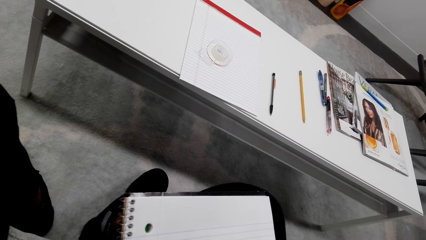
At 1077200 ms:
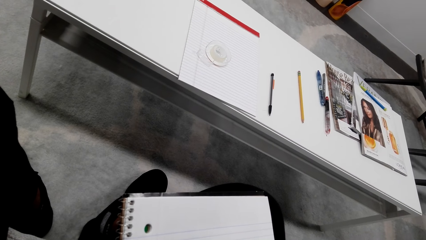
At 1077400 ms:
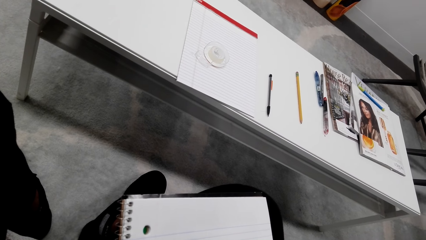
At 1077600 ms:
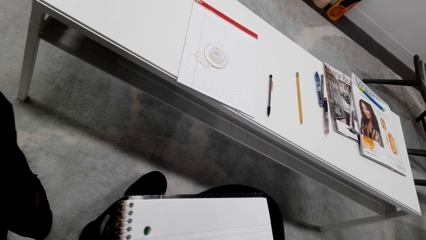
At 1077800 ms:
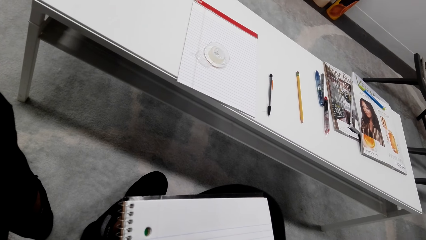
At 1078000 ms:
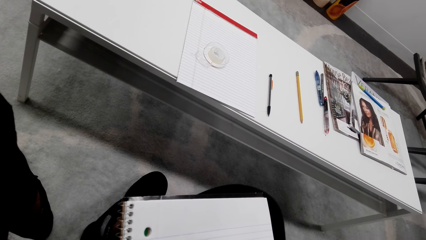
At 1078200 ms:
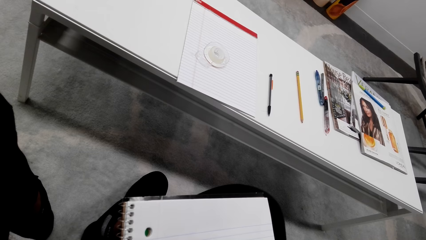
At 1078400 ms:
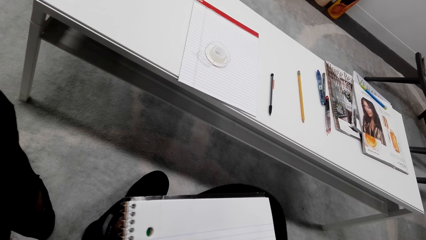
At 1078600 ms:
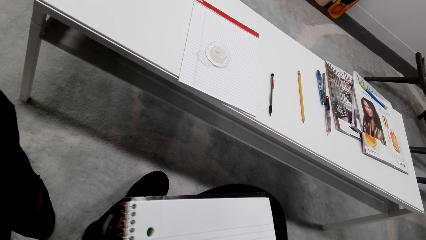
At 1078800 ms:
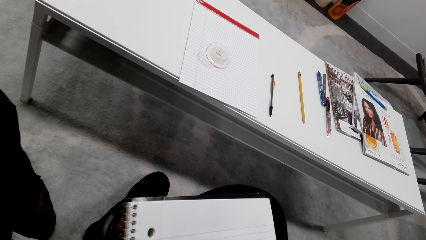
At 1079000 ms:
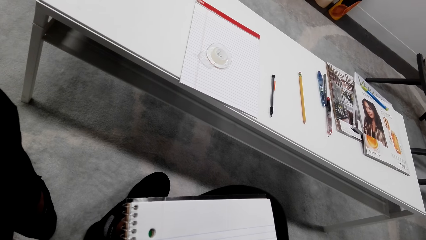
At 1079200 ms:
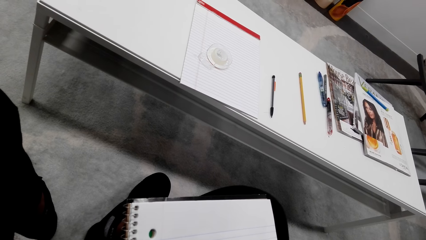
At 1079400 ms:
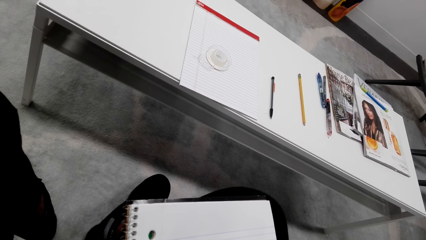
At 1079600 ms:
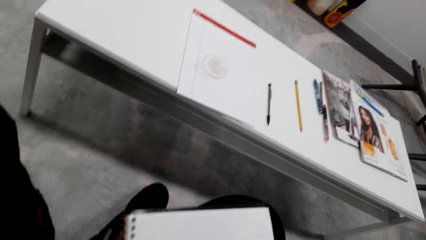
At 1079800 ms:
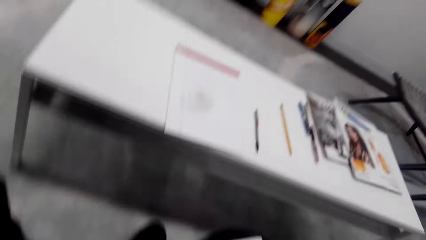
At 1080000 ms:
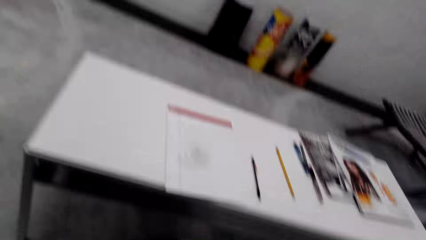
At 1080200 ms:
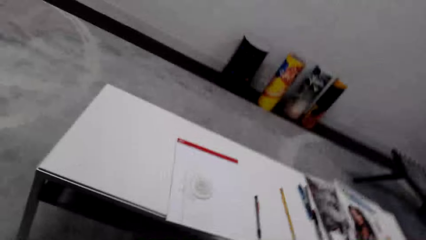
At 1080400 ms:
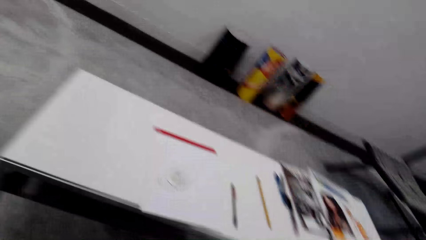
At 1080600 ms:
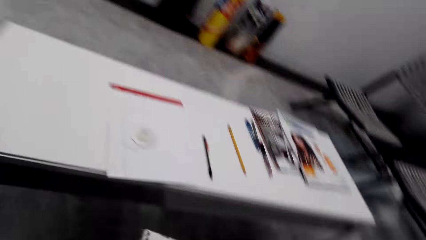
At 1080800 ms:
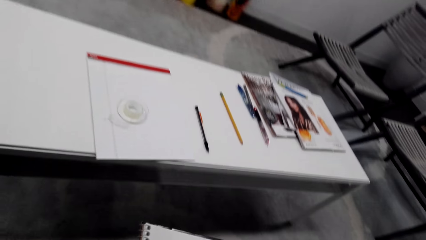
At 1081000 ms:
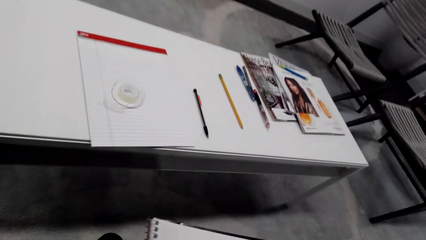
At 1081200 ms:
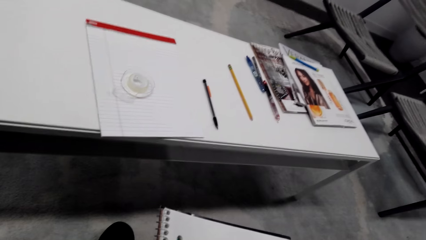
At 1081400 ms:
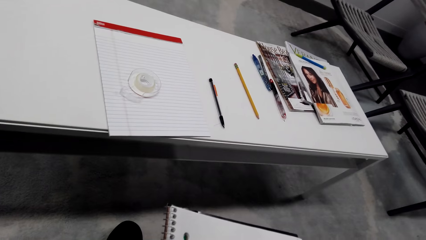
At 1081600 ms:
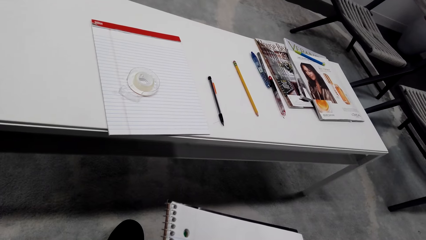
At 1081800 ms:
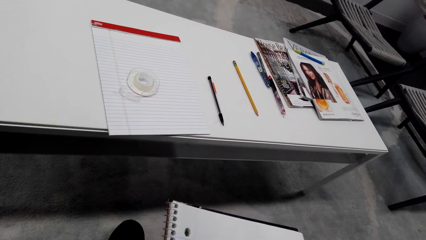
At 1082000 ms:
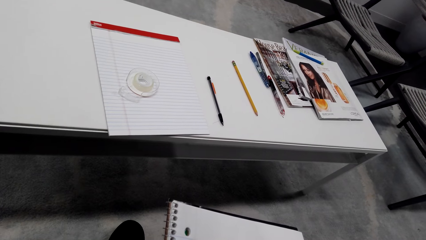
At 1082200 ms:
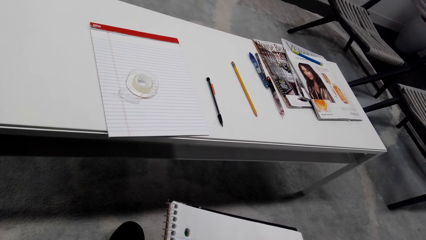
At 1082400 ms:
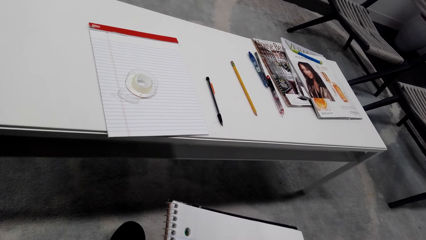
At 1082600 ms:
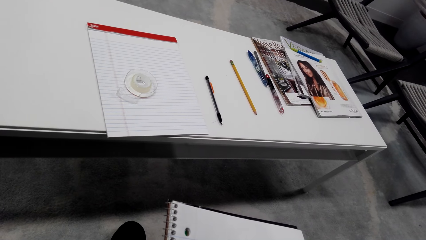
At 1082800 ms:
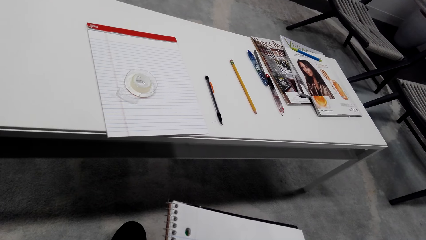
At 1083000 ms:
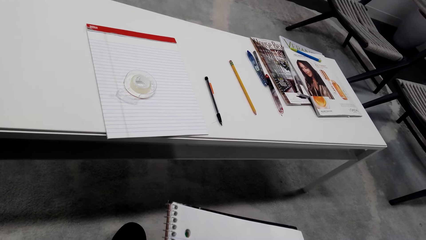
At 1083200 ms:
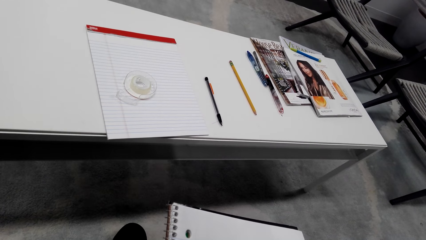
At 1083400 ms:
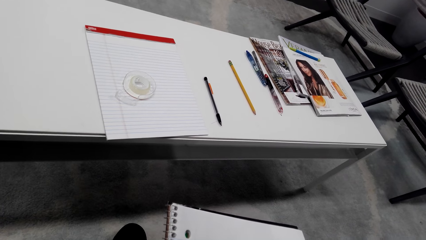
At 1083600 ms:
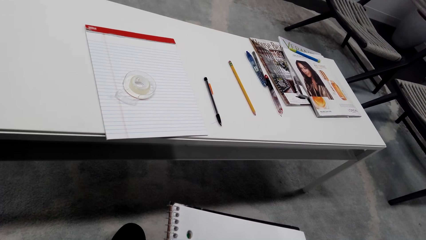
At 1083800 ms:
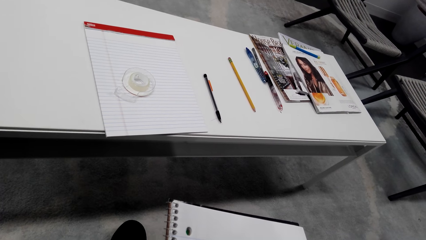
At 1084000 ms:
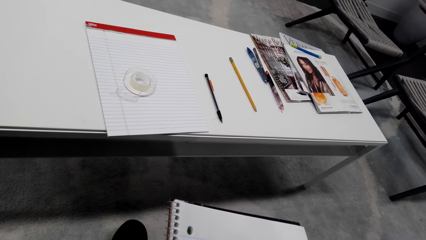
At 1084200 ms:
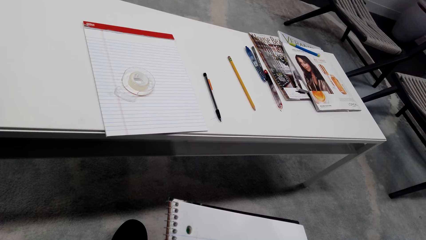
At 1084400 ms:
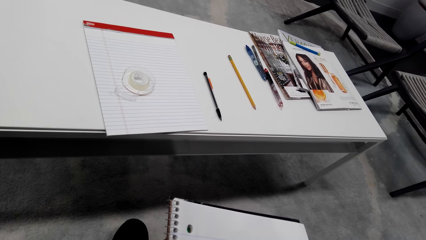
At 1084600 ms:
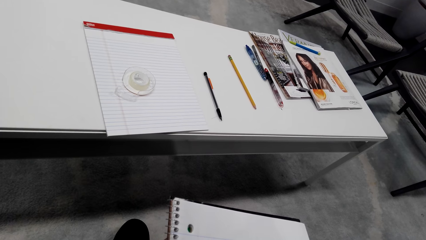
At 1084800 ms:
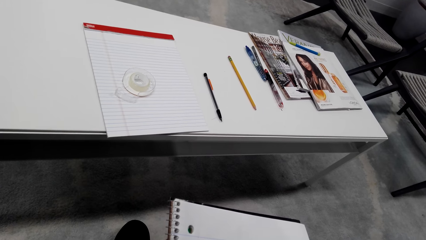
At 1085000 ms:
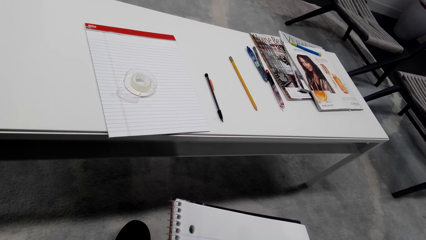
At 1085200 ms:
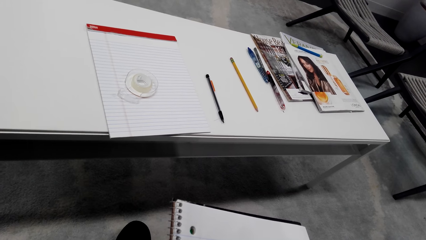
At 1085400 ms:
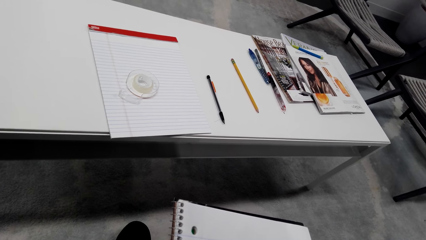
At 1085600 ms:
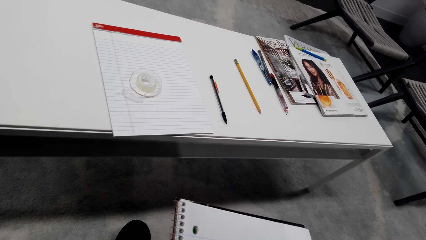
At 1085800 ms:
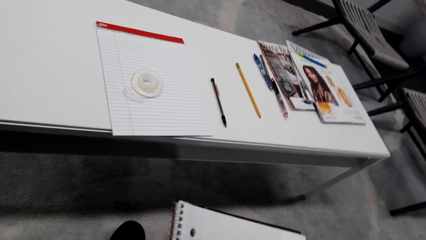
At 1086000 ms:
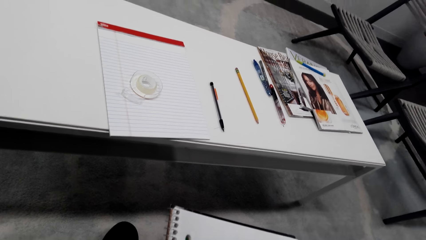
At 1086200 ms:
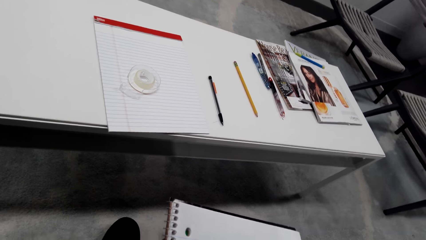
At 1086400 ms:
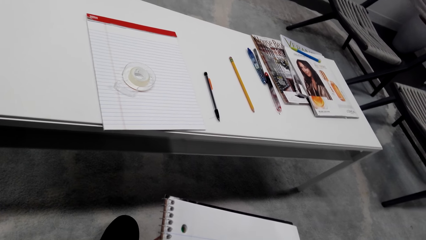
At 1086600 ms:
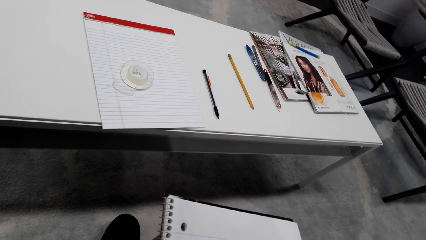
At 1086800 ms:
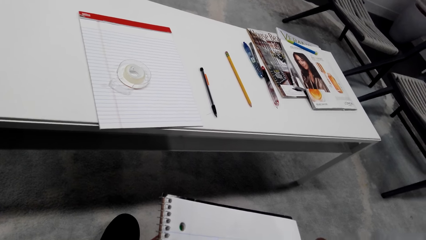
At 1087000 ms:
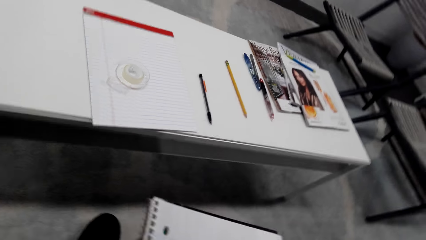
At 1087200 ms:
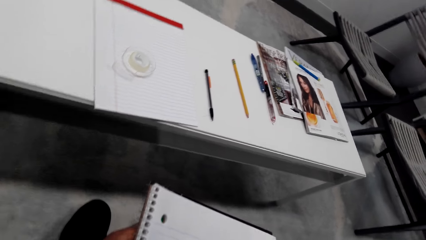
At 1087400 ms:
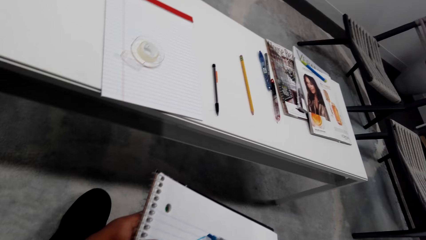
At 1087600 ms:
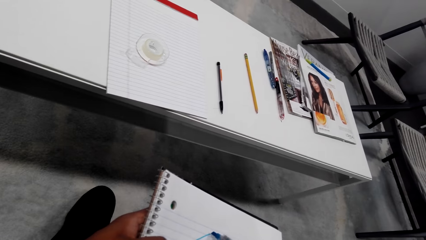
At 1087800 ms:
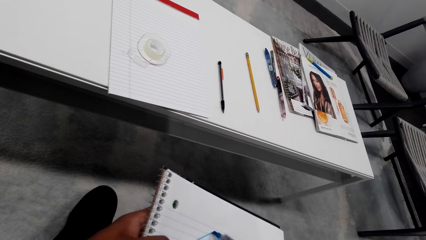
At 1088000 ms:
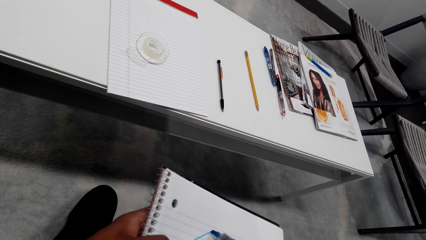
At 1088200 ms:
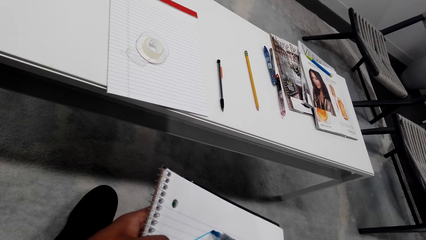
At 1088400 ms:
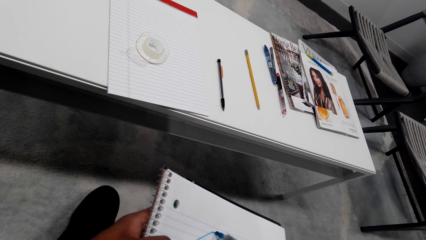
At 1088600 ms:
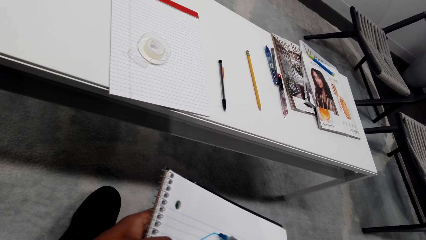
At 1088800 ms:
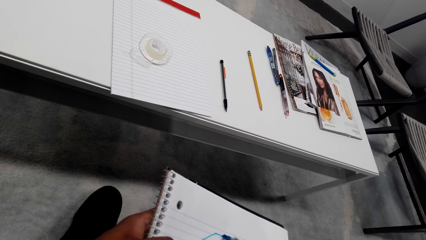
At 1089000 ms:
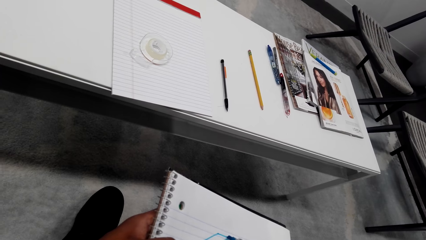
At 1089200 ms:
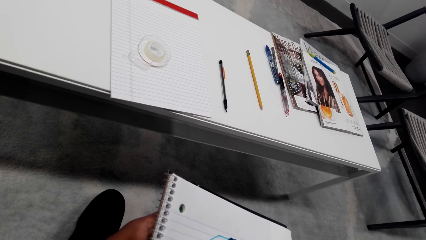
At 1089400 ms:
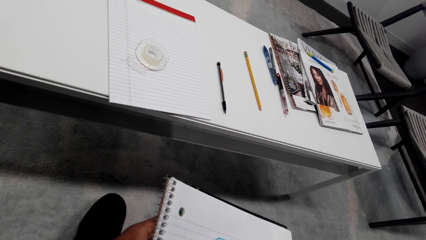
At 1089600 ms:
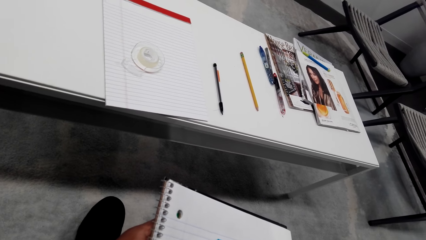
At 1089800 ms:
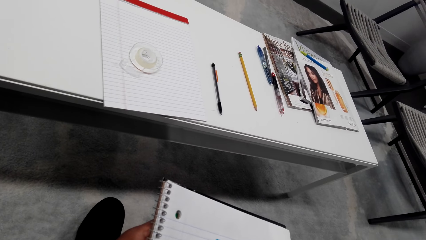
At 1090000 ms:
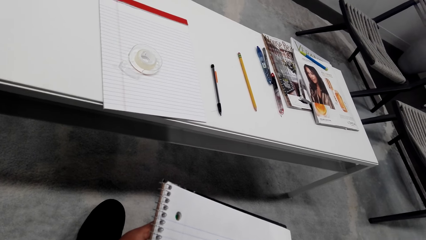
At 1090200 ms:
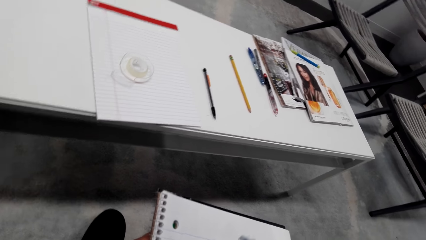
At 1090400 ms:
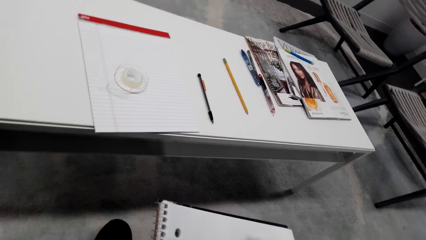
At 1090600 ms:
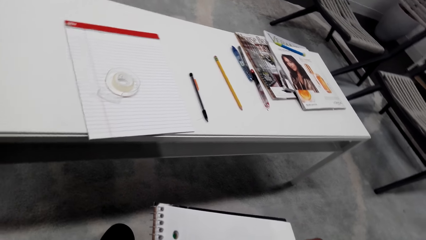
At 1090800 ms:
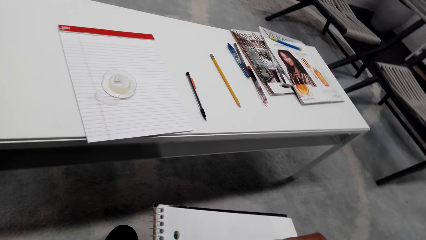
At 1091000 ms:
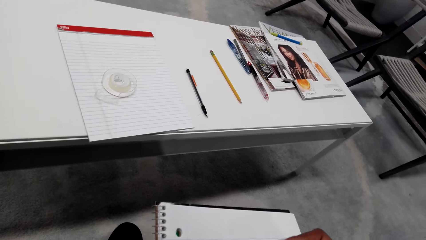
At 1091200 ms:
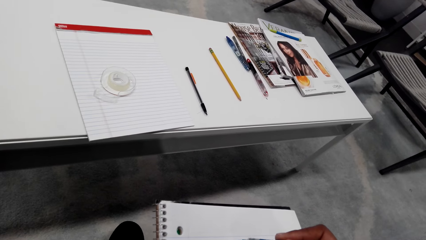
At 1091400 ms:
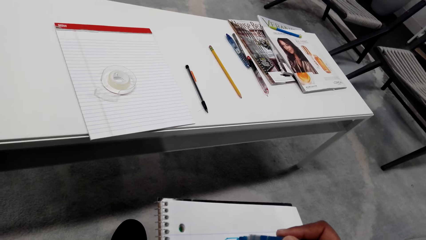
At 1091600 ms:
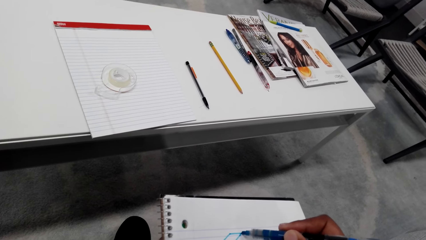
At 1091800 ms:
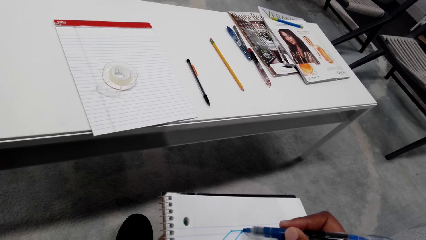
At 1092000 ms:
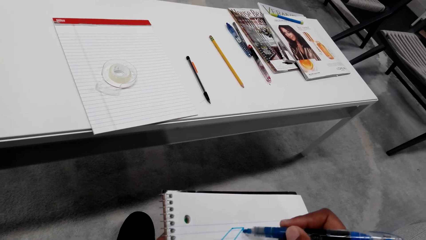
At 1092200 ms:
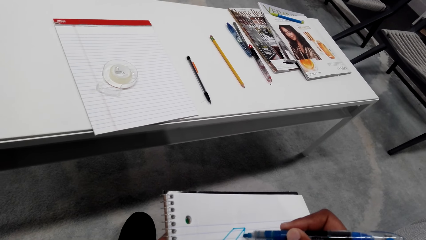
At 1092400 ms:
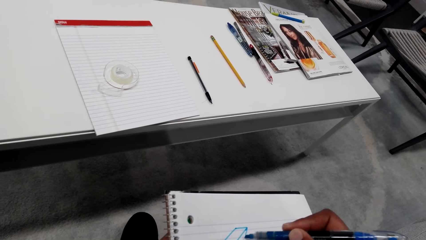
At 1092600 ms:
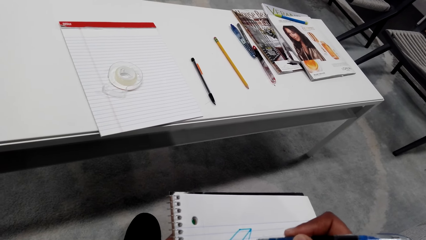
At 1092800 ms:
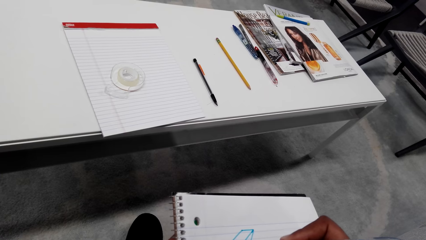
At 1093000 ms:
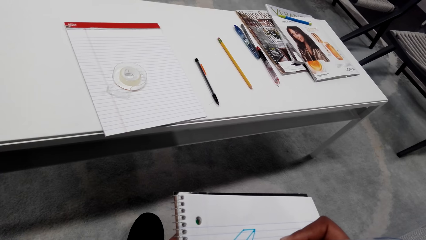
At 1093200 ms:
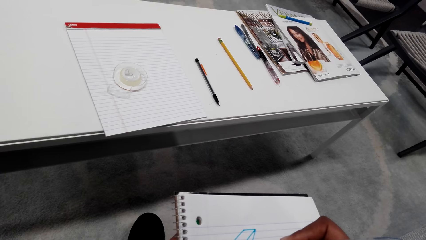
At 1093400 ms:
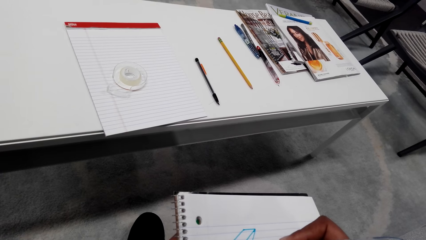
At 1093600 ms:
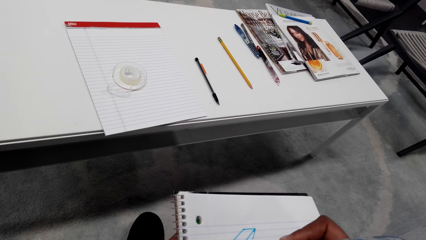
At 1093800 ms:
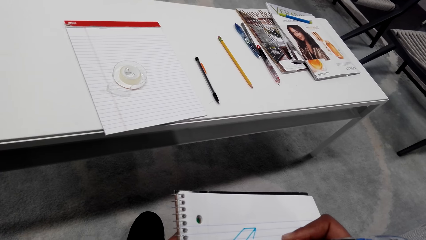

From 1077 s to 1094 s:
The camera wearer draws on a book. They hold the notebook.
